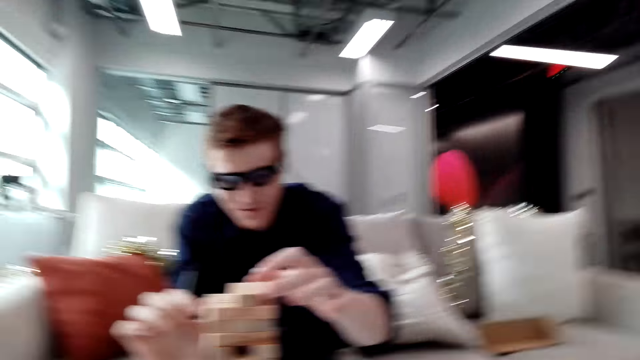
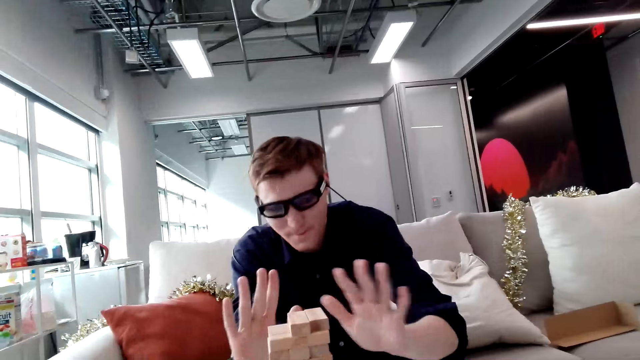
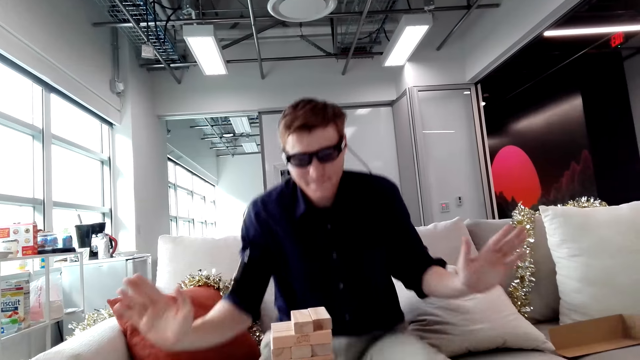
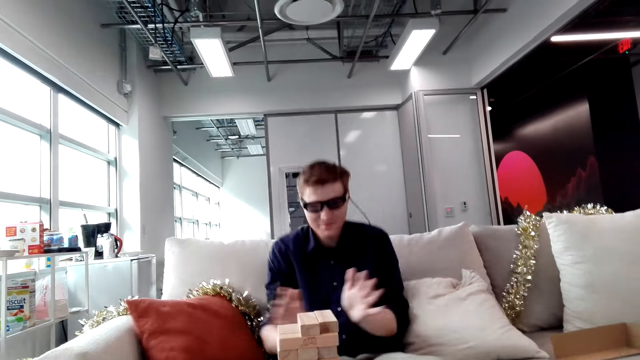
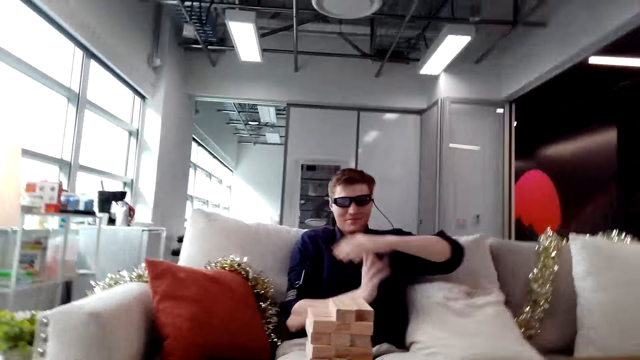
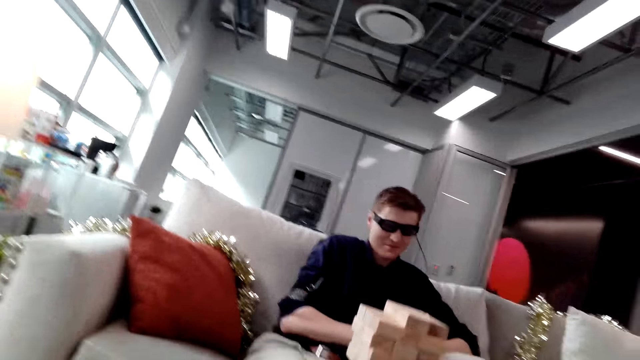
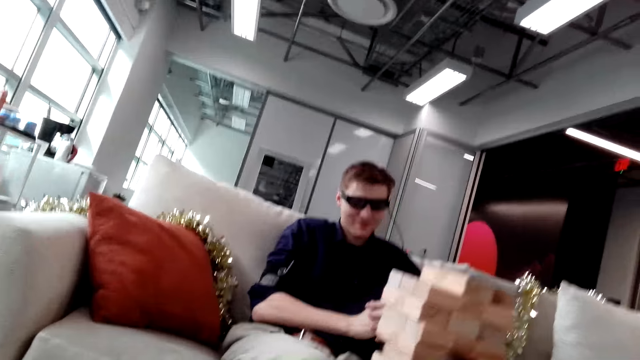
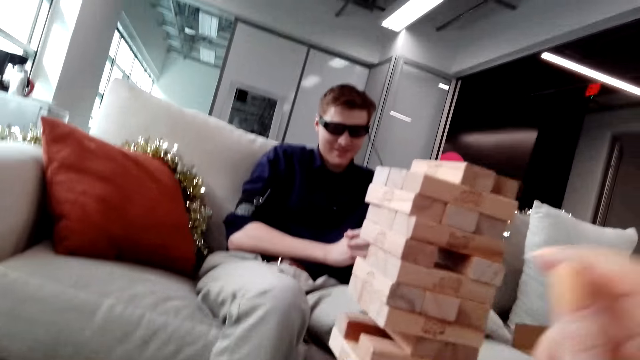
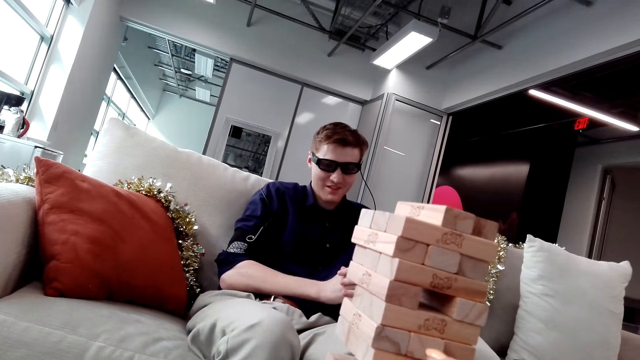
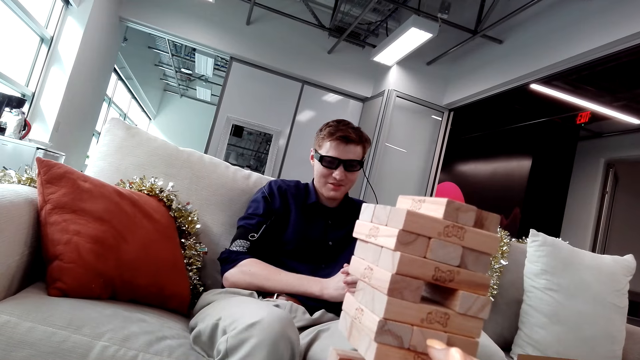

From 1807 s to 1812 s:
A man puts a Jenga block on a tower.

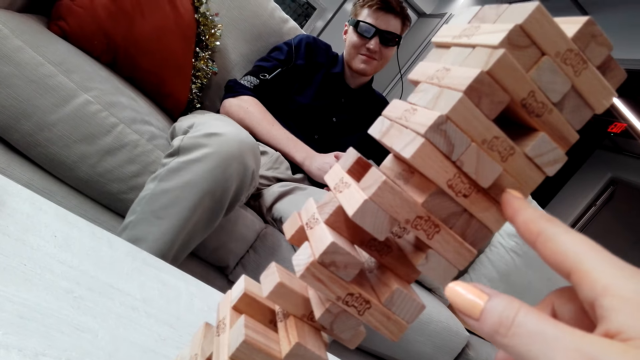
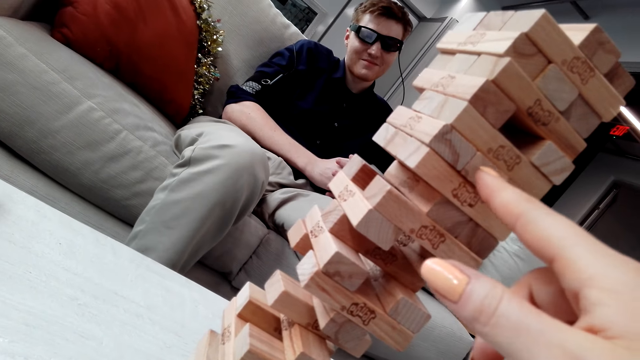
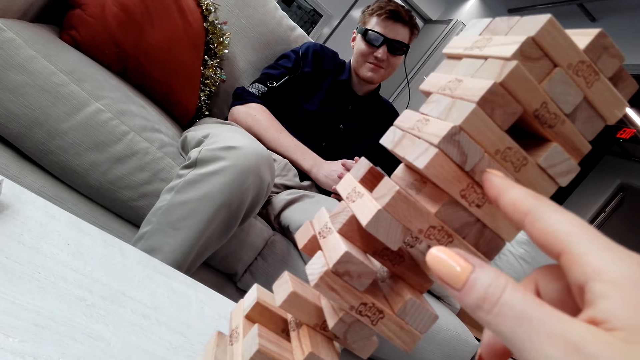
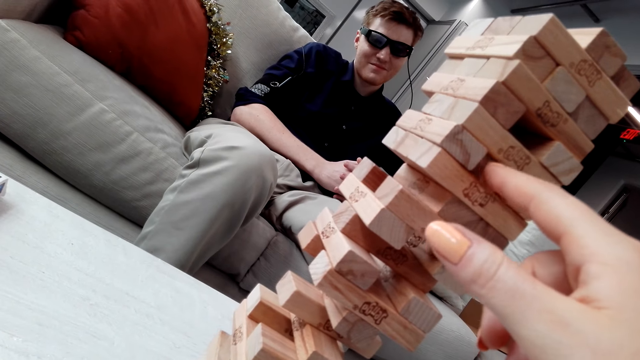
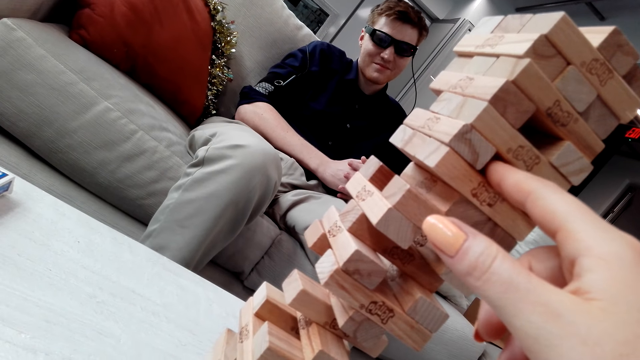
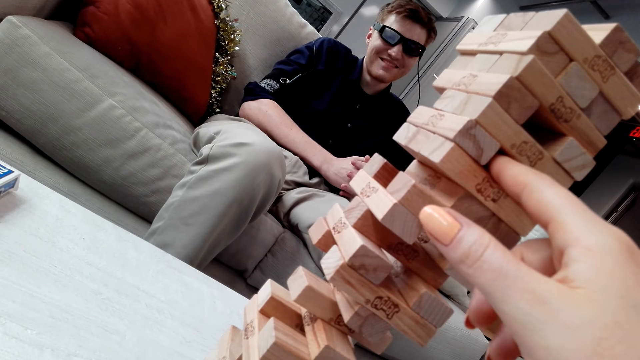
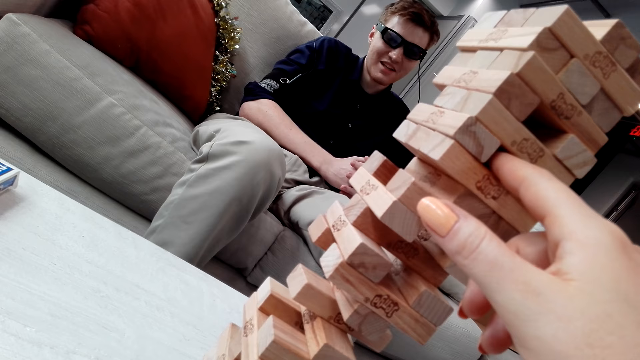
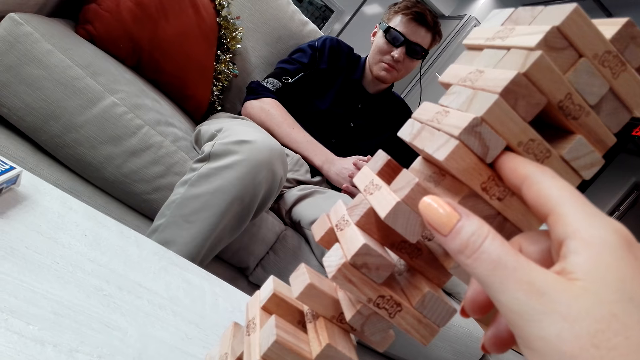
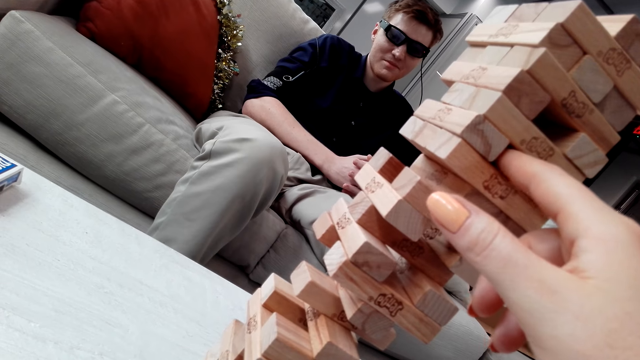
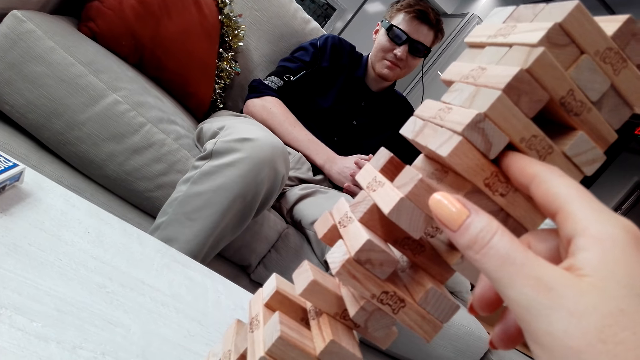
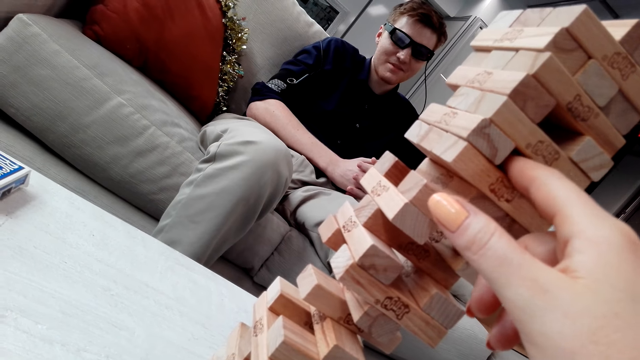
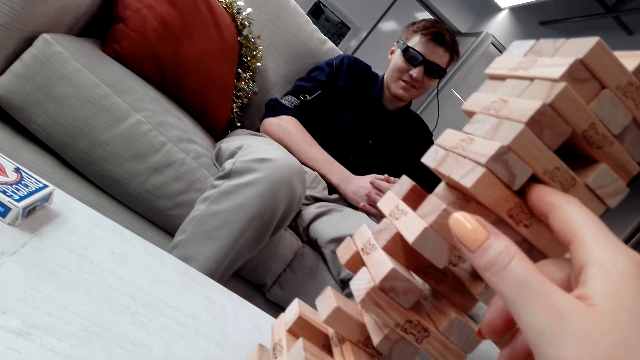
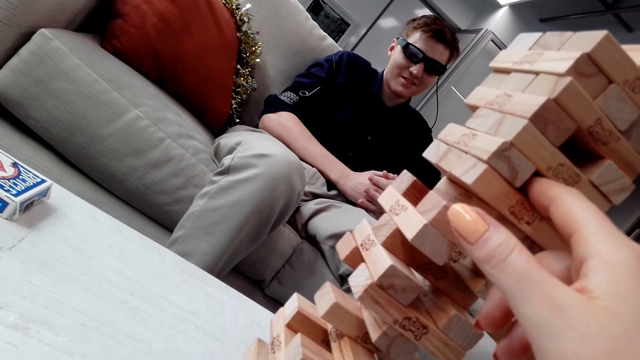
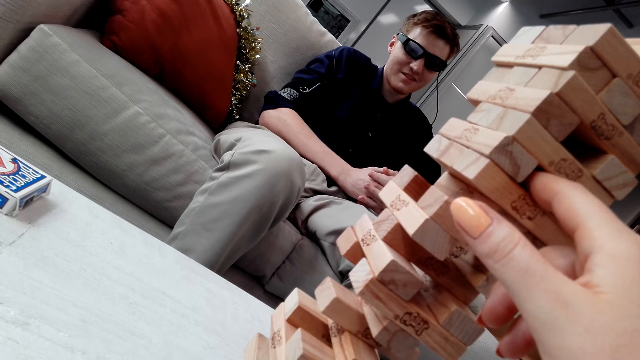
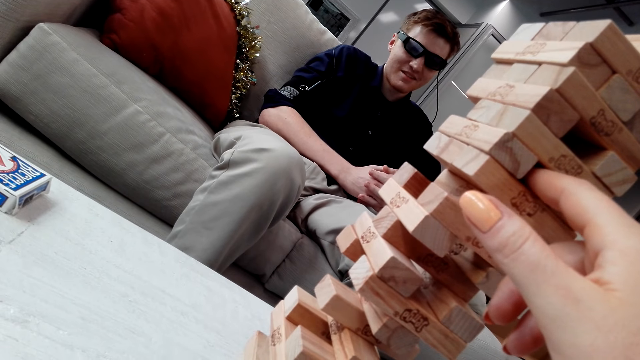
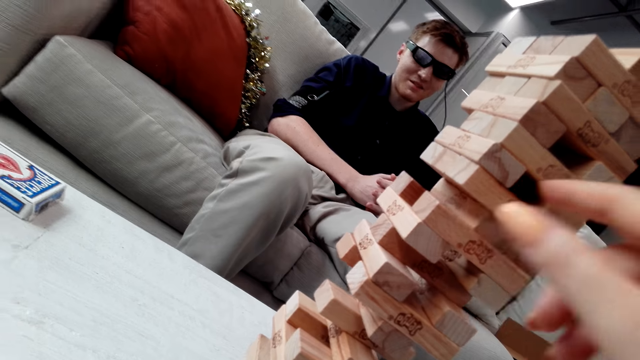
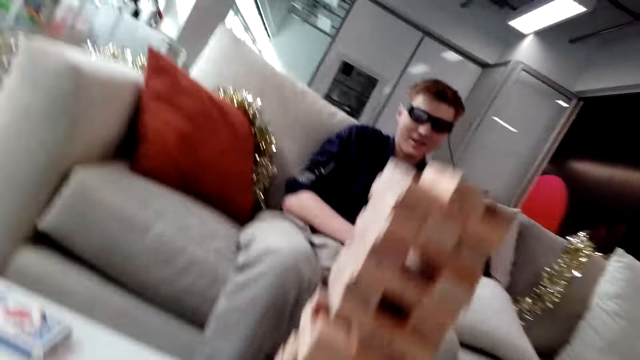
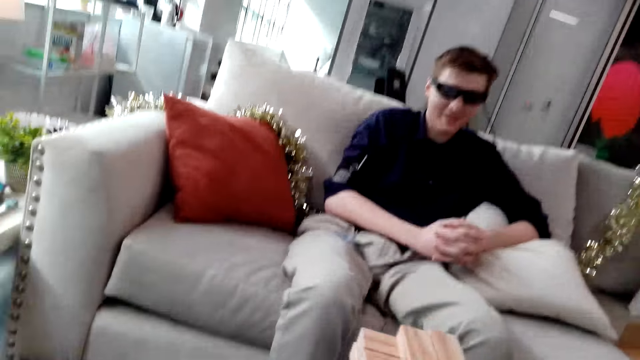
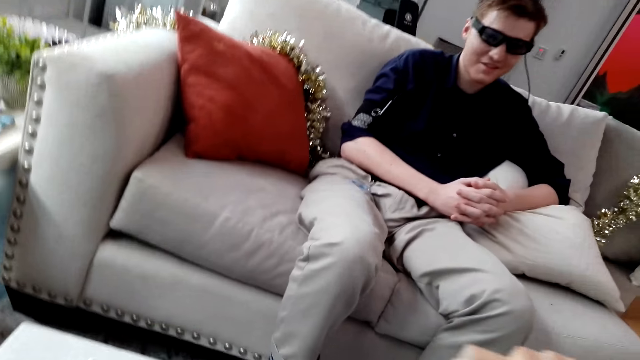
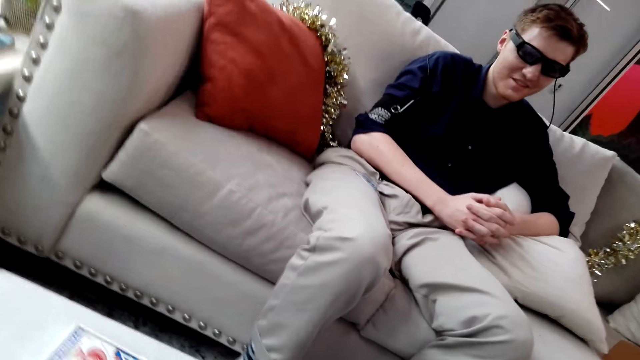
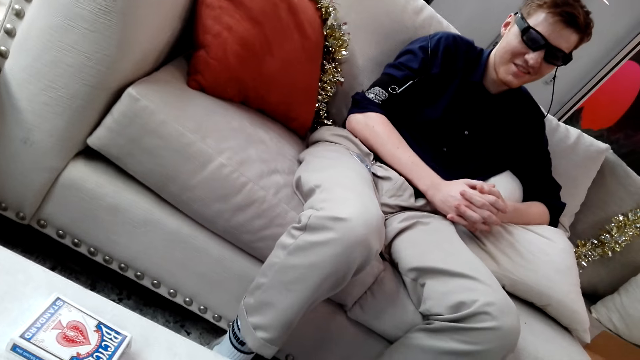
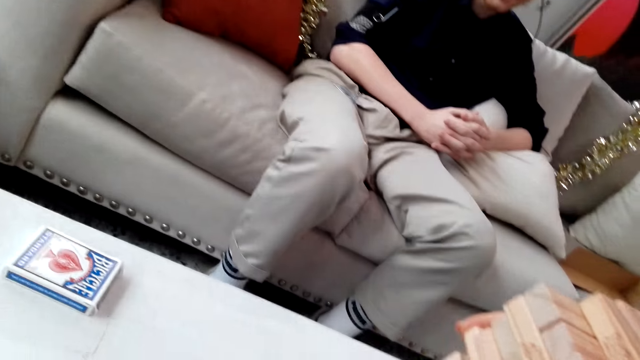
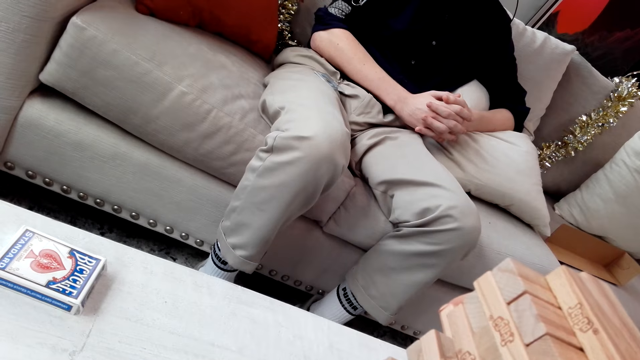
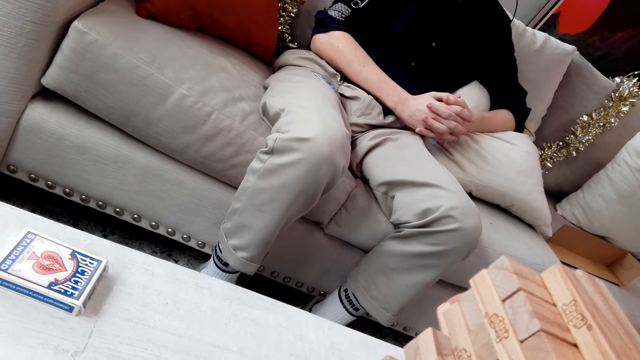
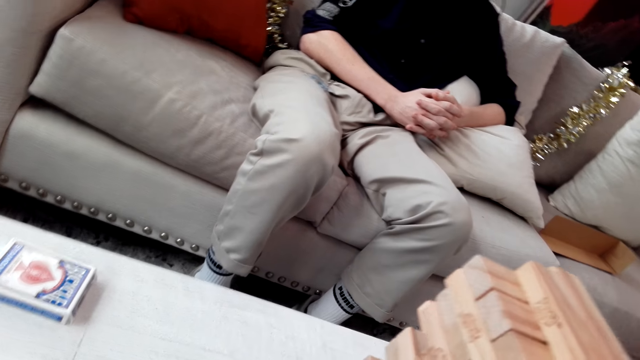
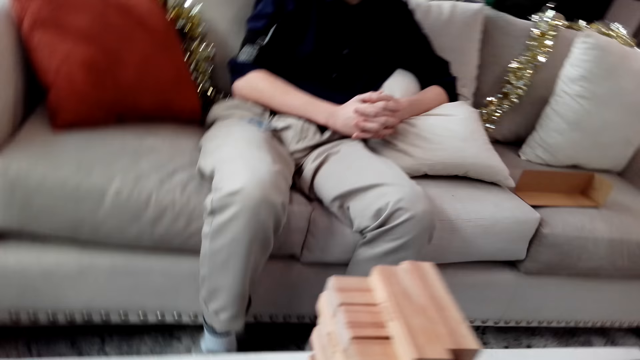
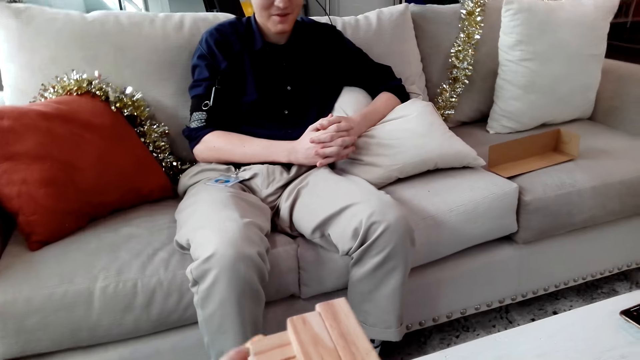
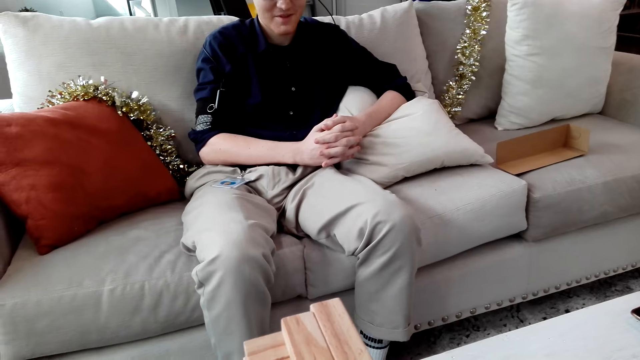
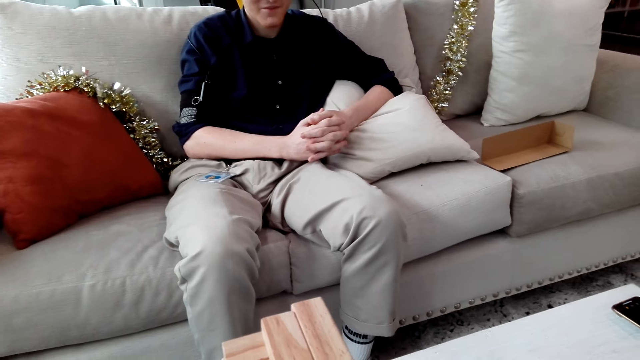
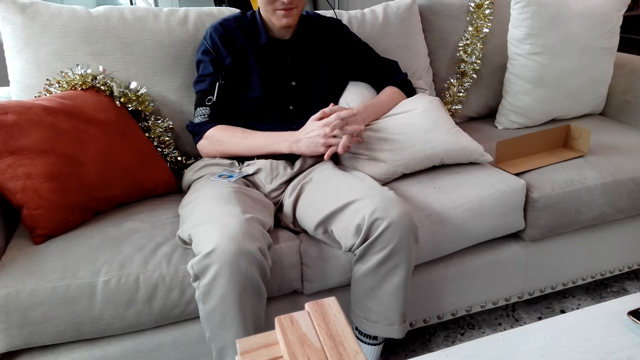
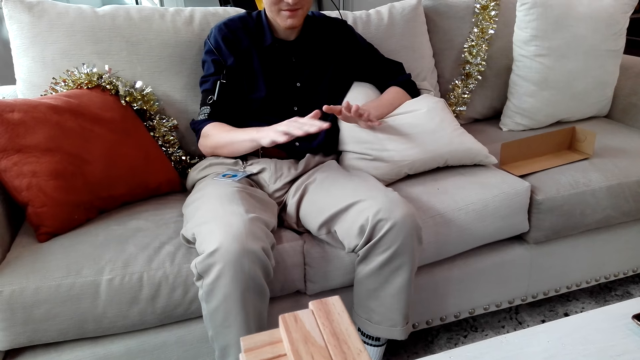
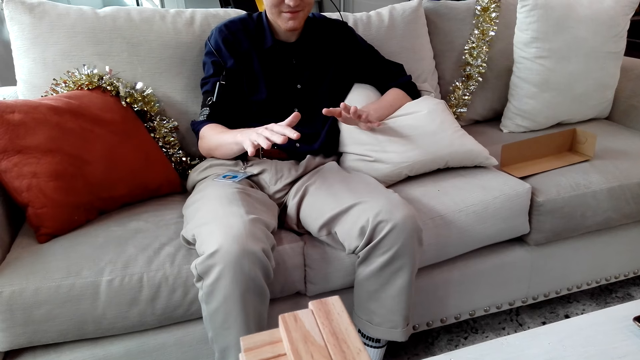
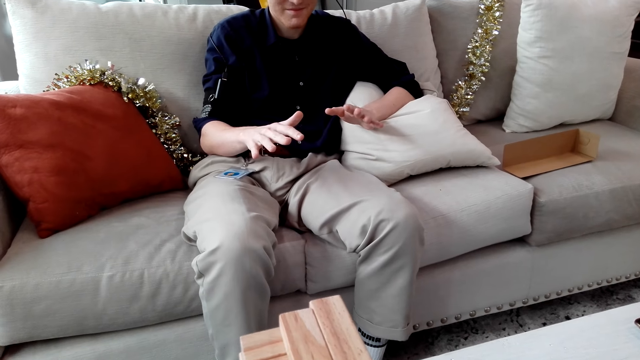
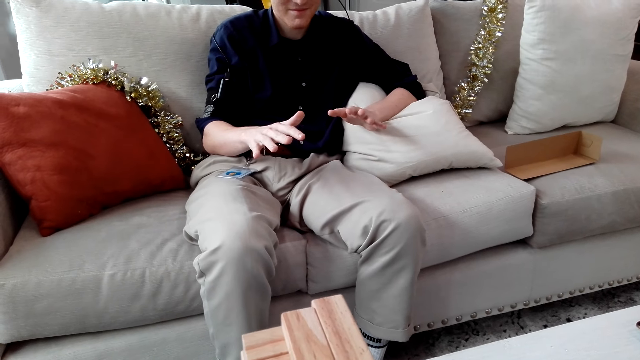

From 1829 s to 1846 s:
The camera wearer removes the block. They push a Jenga block.
